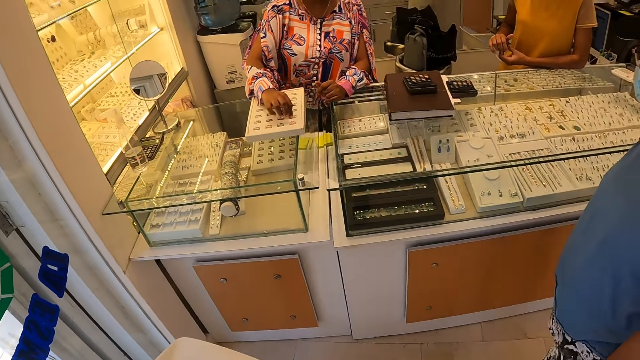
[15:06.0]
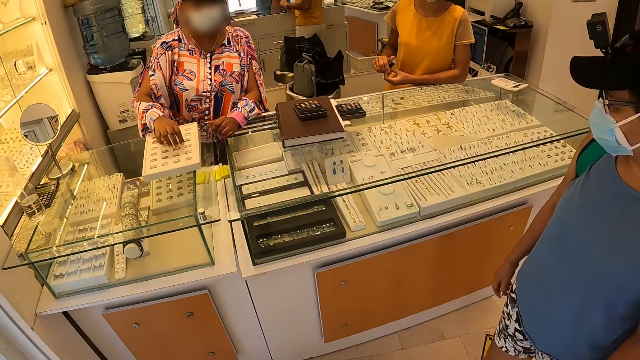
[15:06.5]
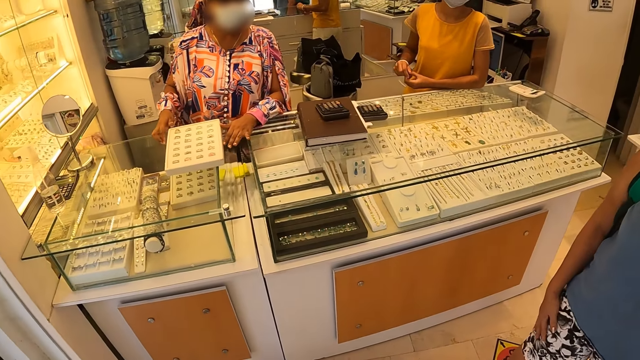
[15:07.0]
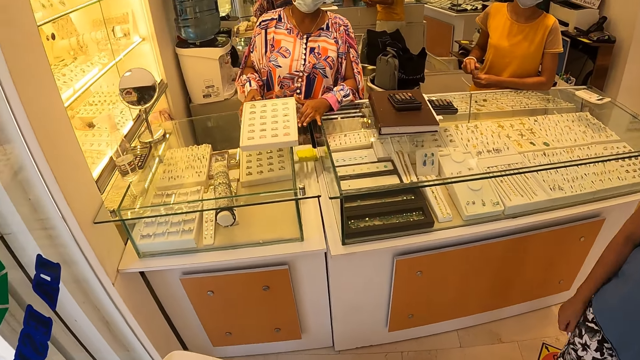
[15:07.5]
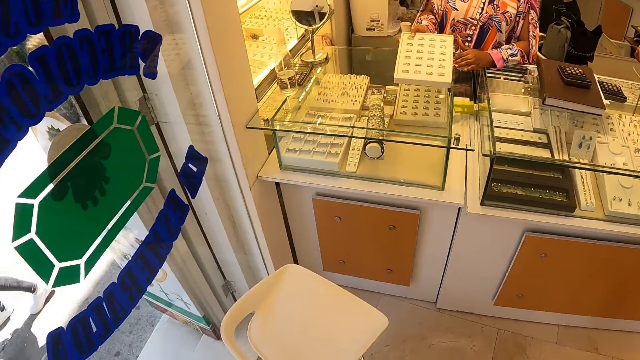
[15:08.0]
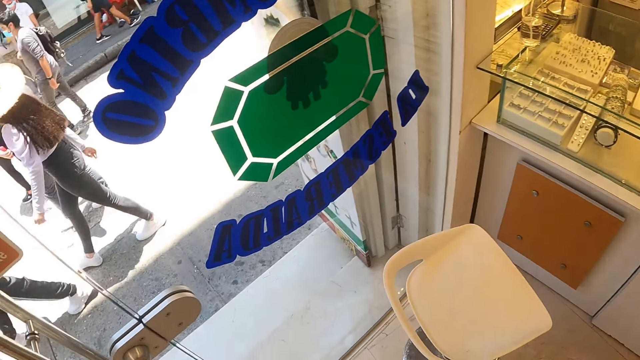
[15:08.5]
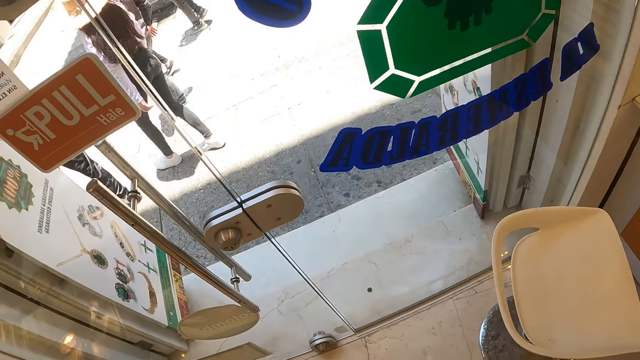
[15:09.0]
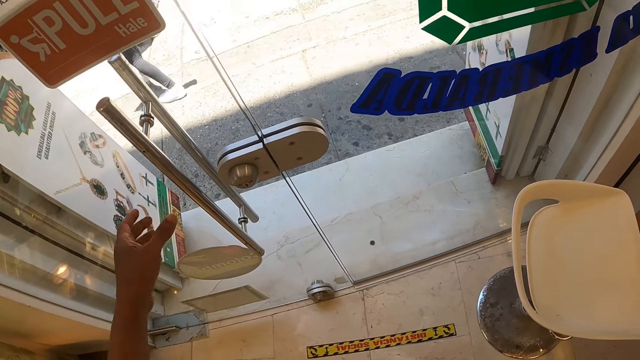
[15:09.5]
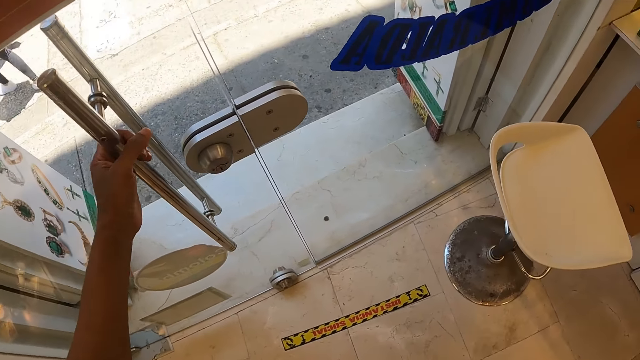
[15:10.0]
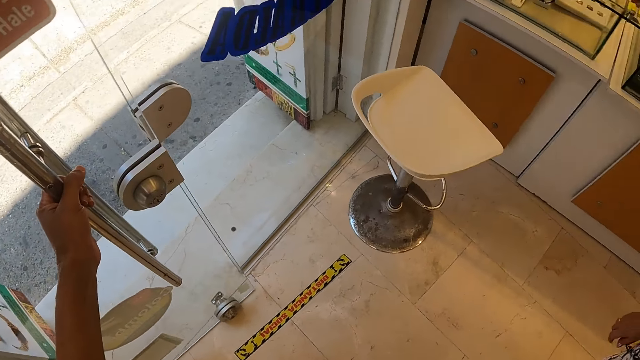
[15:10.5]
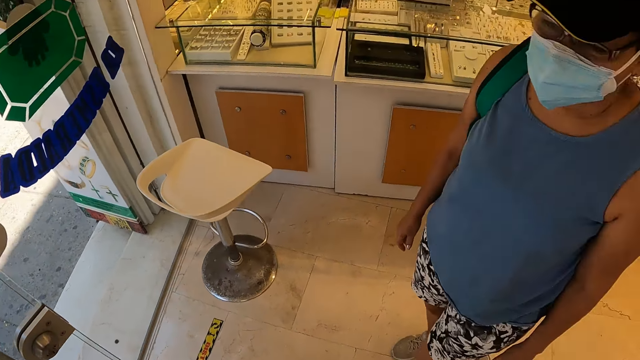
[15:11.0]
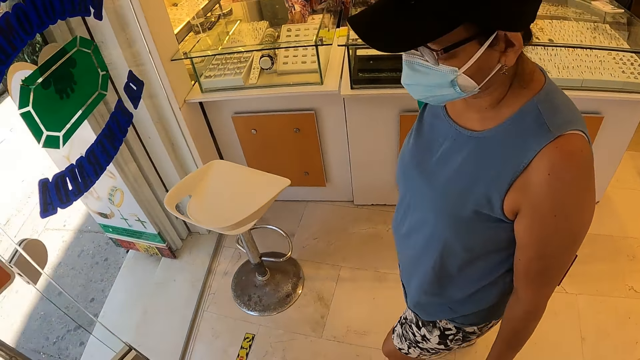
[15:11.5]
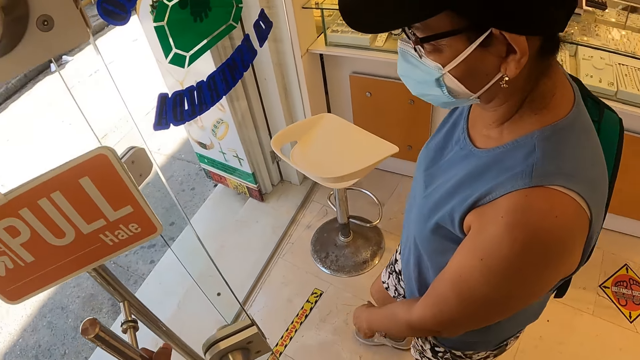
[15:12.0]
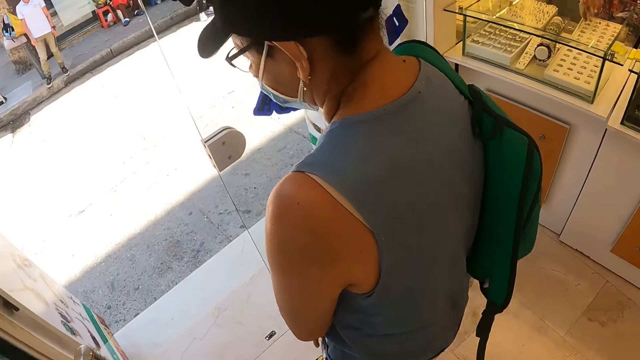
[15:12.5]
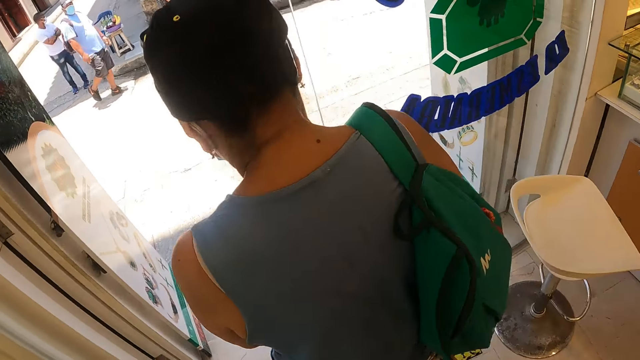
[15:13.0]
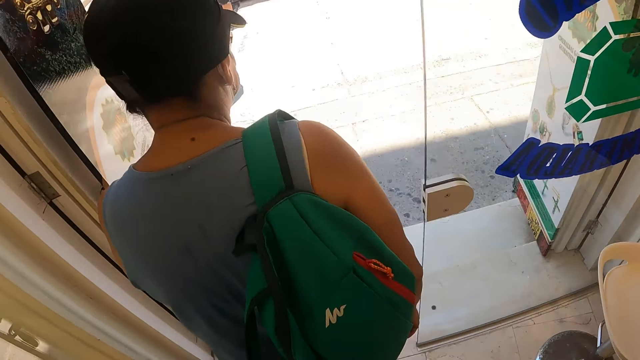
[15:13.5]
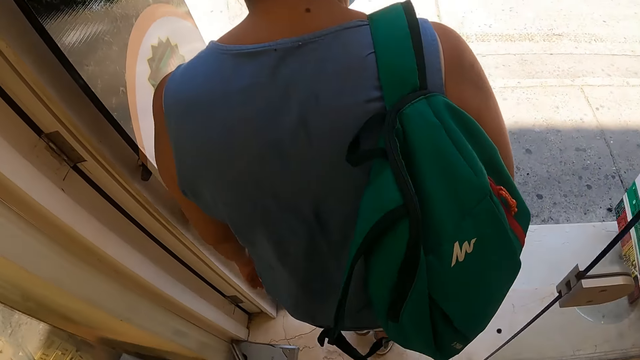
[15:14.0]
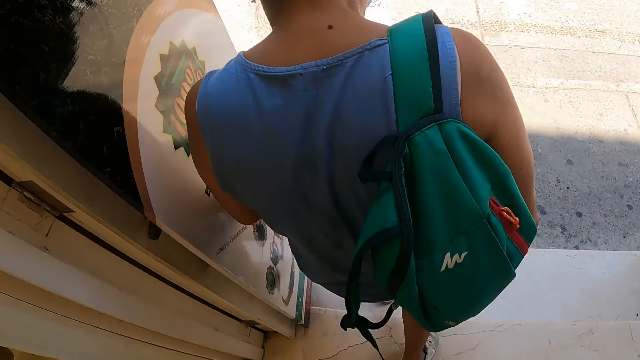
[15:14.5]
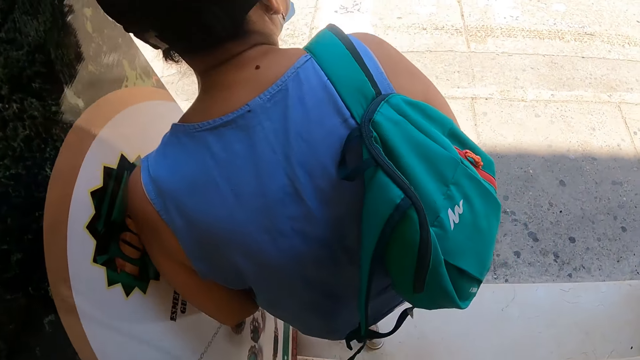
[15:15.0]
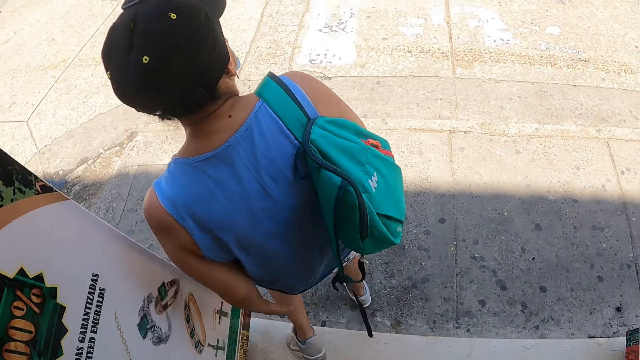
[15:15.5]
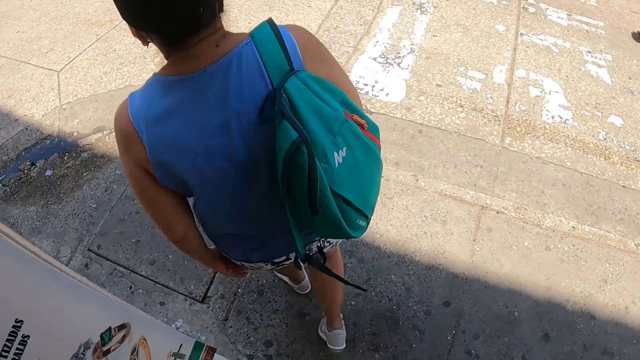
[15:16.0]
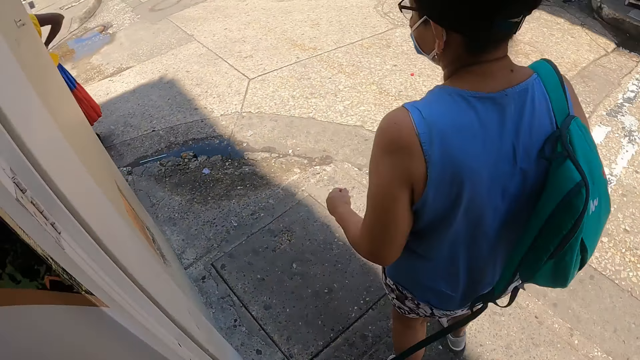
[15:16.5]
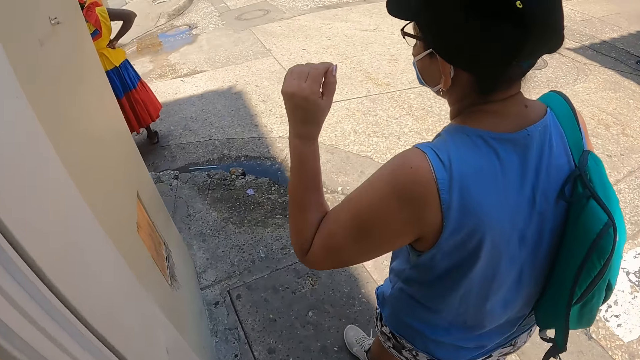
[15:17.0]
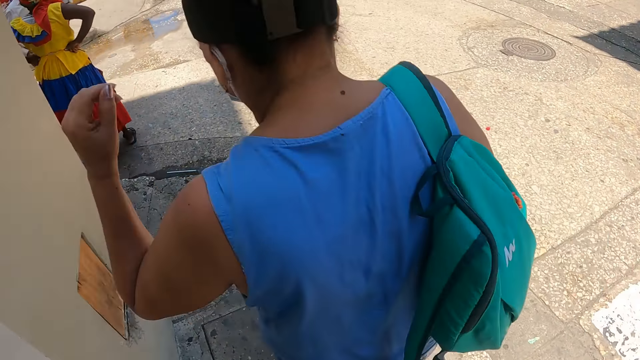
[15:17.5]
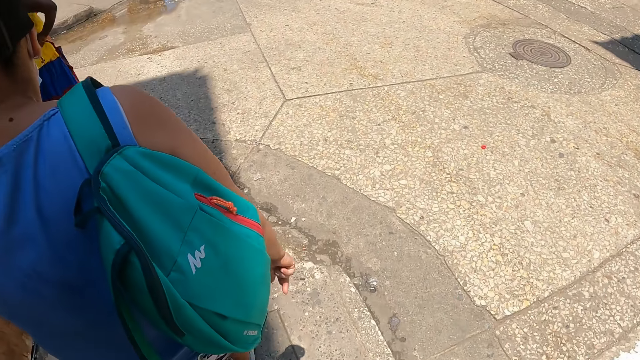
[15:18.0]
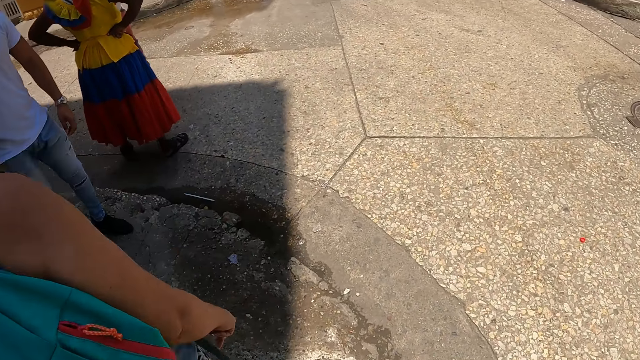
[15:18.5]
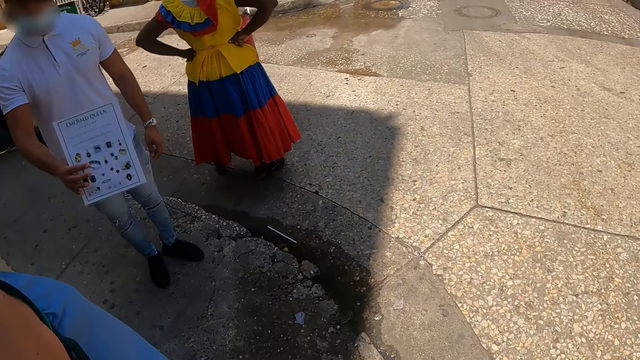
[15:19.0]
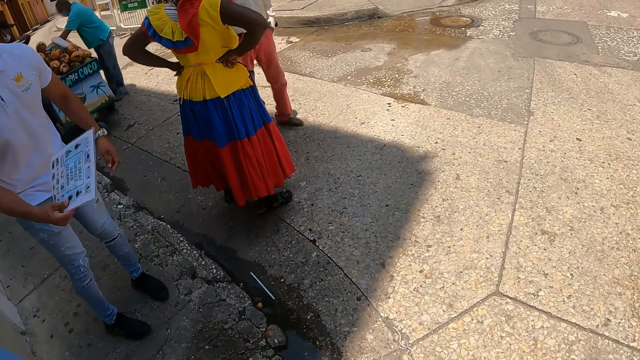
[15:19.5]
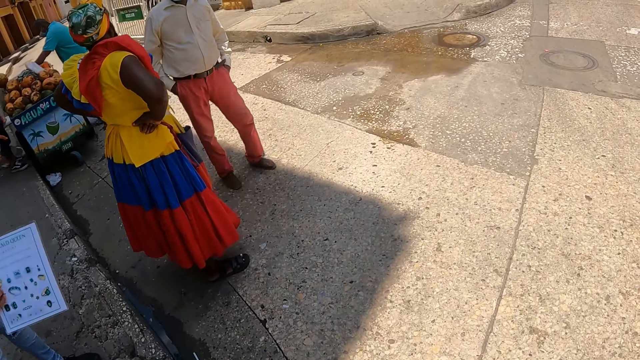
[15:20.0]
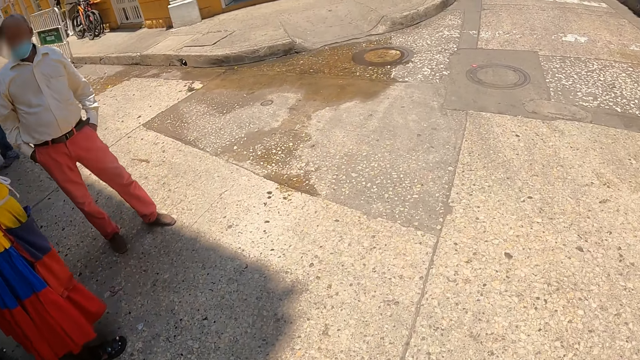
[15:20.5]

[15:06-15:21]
The camera wearer looks around the jewelry store. A woman converses with another woman. The first woman walks around the jewelry store. The camera wearer opens the door. The first woman walks out of the store. The camera wearer walks out of the store. They walk around the streets with the first woman.

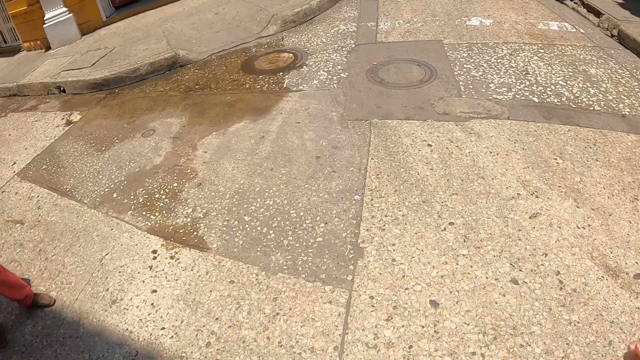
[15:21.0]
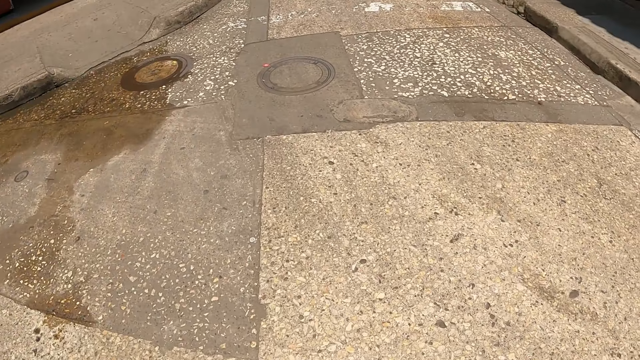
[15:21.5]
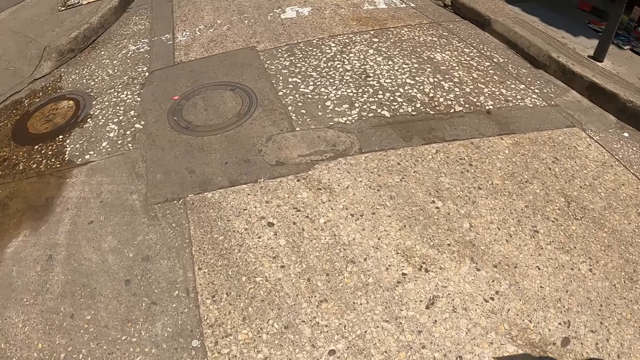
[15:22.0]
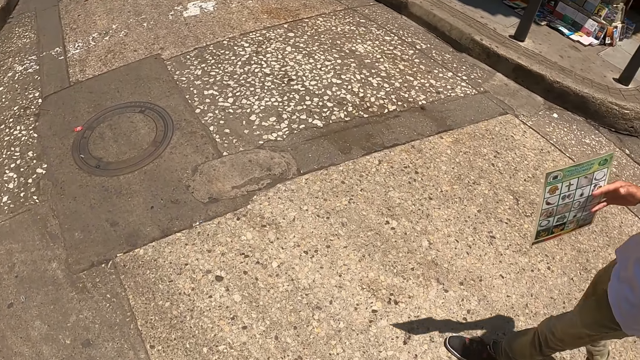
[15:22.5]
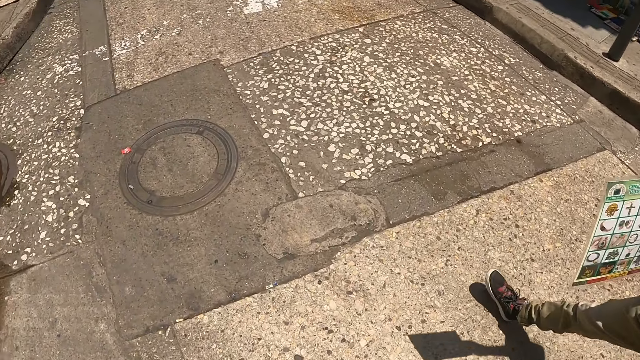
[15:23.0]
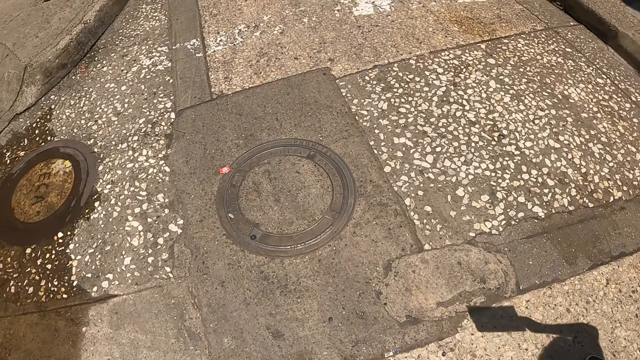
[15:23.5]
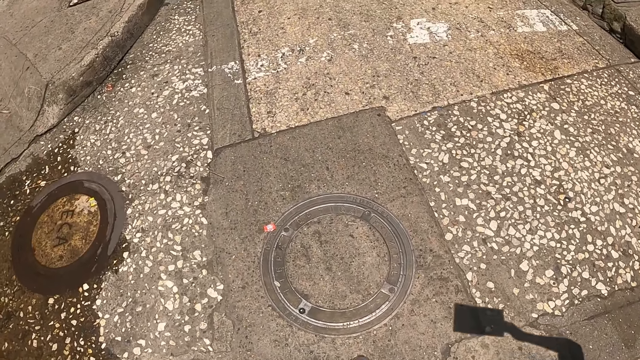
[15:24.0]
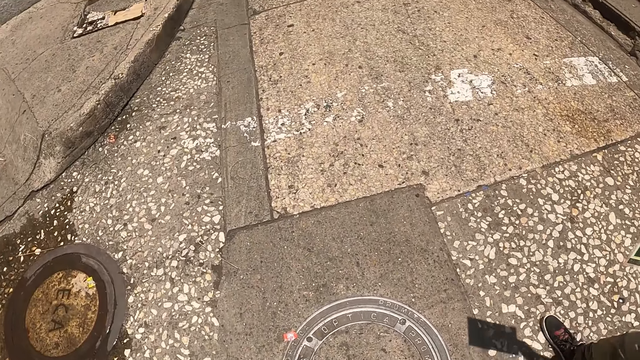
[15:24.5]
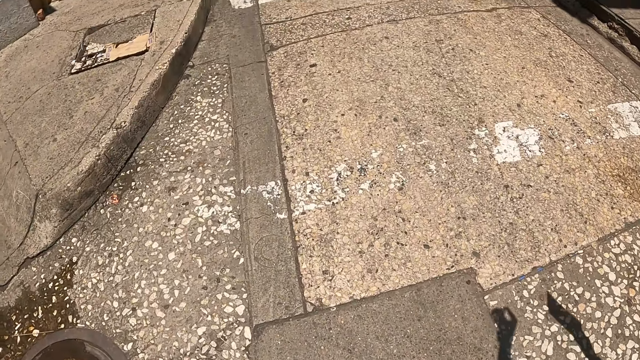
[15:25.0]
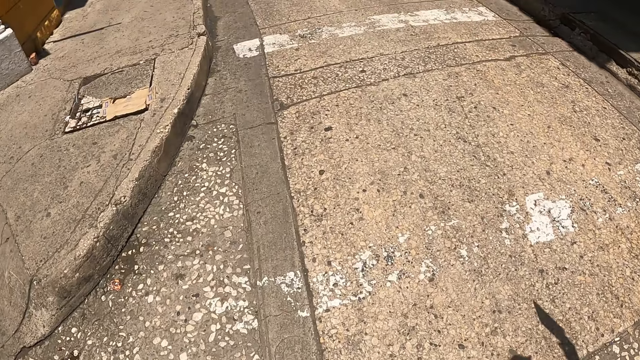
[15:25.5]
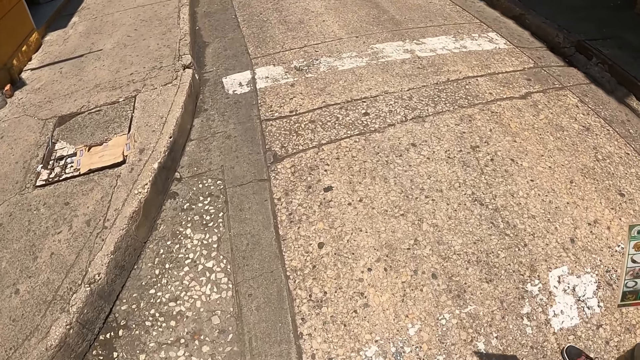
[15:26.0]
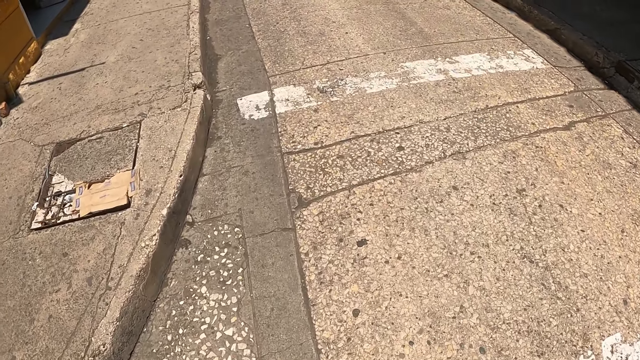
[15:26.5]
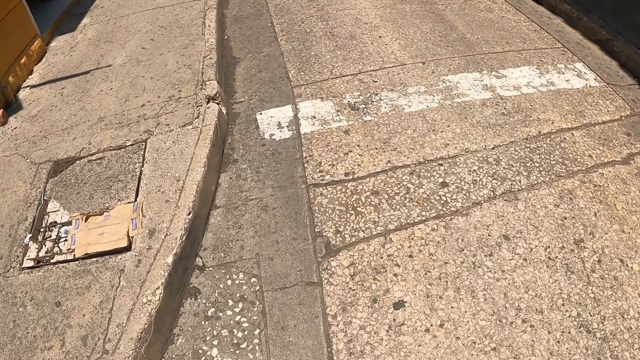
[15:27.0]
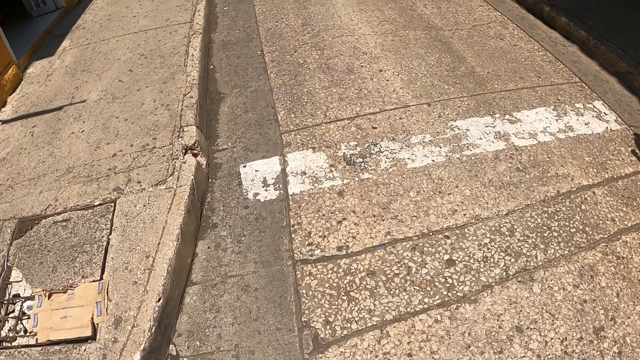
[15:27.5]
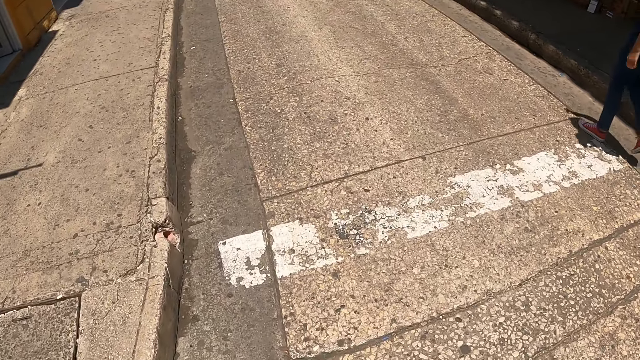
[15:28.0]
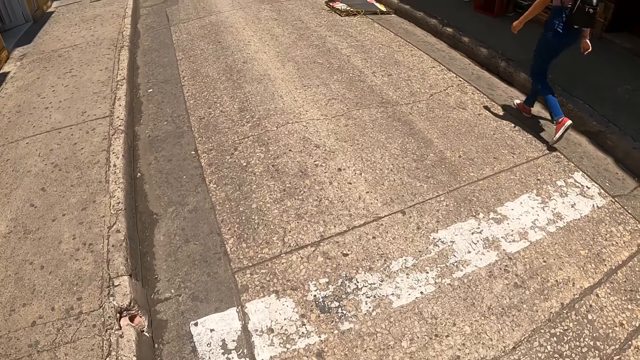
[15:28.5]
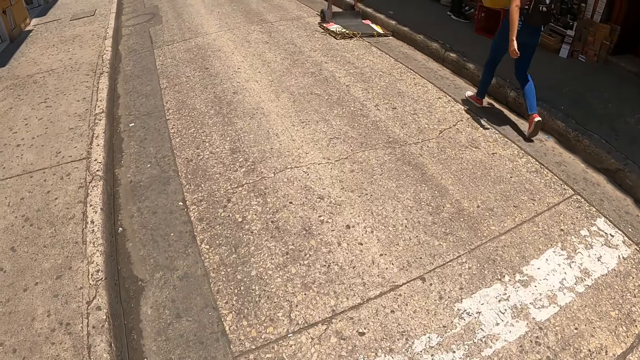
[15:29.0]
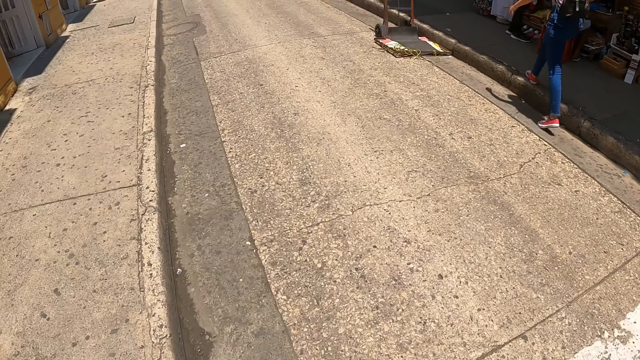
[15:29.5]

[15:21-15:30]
A man walks along the camera wearer.
